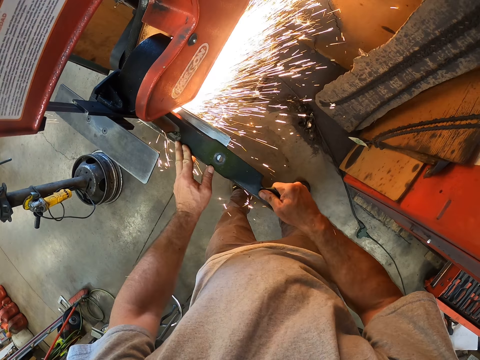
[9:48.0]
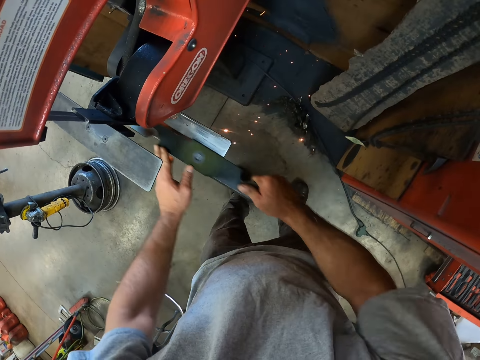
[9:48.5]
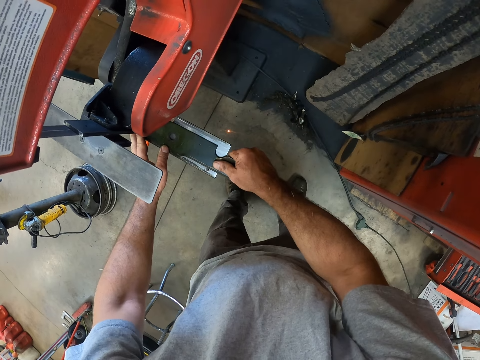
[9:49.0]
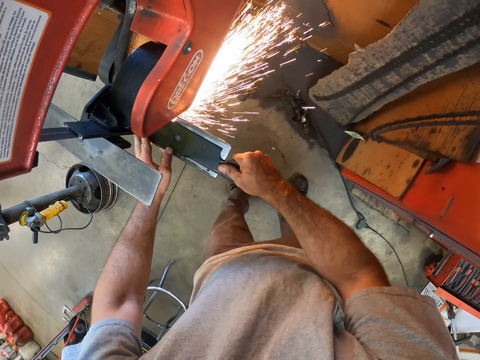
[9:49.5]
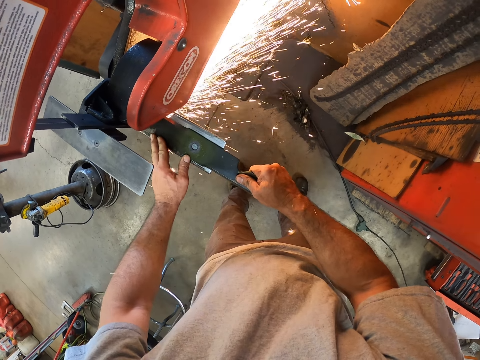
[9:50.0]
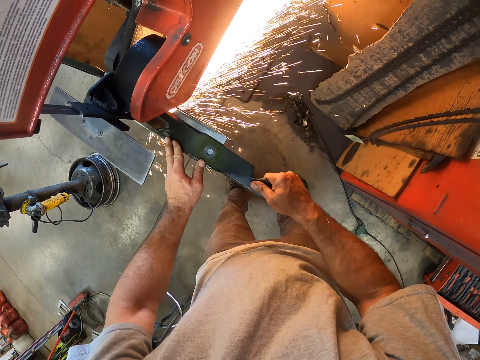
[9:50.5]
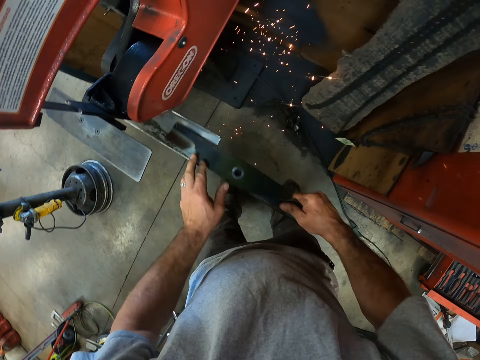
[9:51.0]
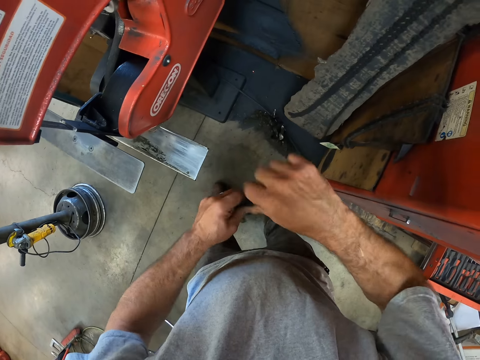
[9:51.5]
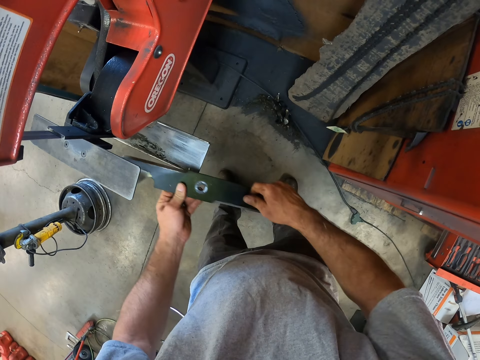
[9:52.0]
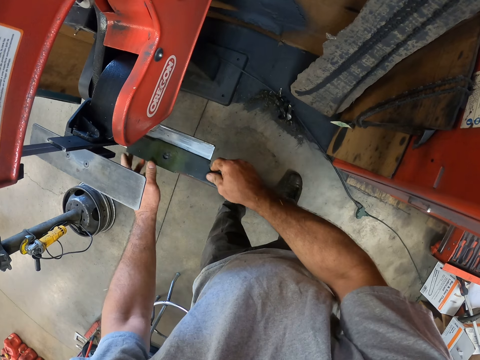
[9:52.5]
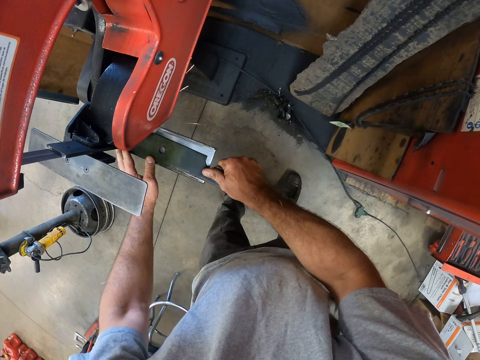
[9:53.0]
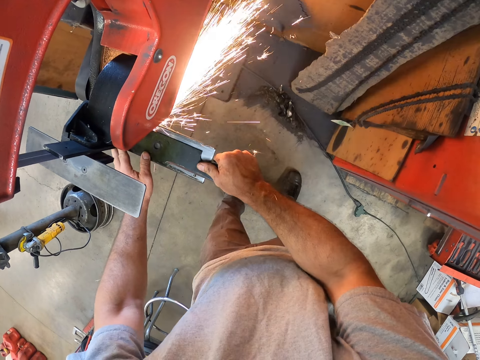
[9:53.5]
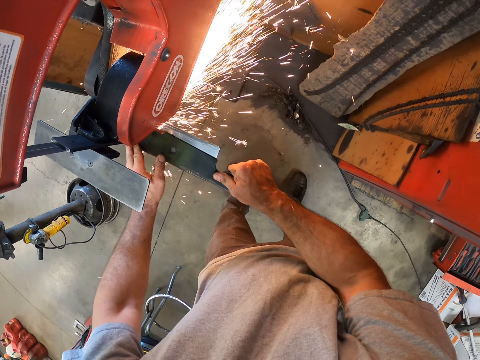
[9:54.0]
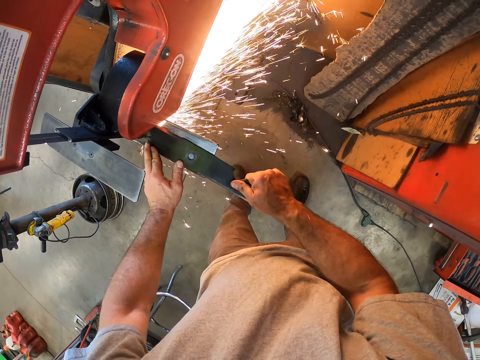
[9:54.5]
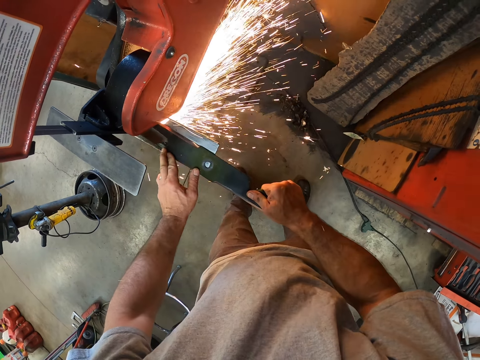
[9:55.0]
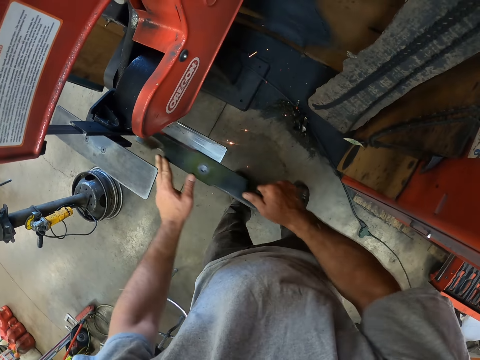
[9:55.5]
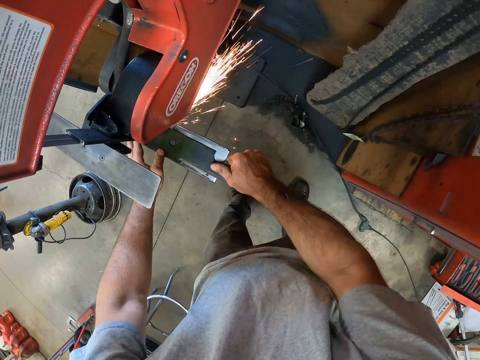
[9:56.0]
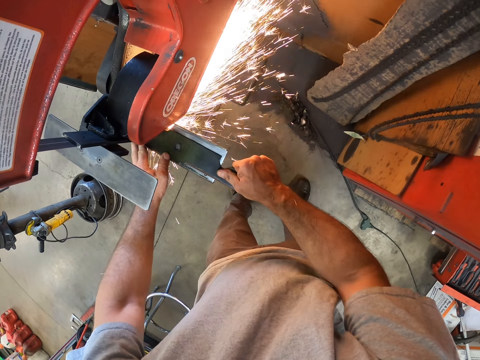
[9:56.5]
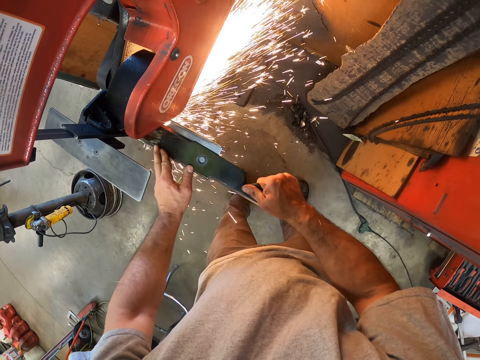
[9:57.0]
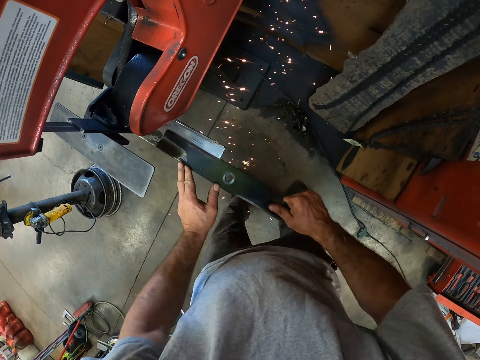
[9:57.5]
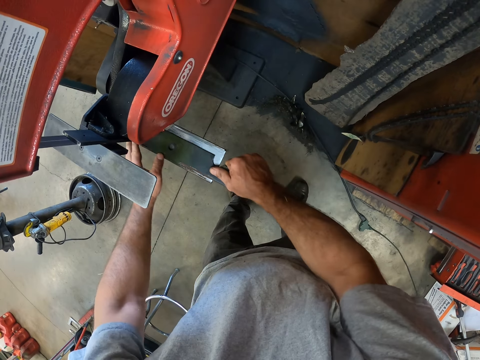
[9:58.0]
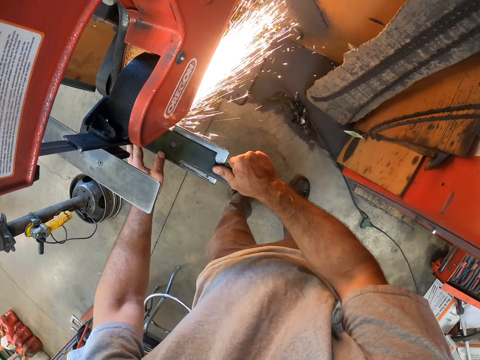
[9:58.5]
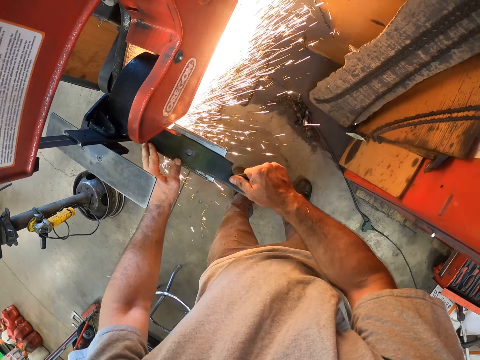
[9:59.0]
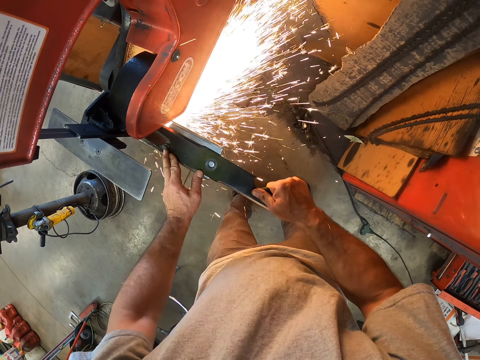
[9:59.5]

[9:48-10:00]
The camera wearer turns the knife or metal upside down. They sharpen the knife in the coarse slot of the sharpening machine. They put the metal into the machine.

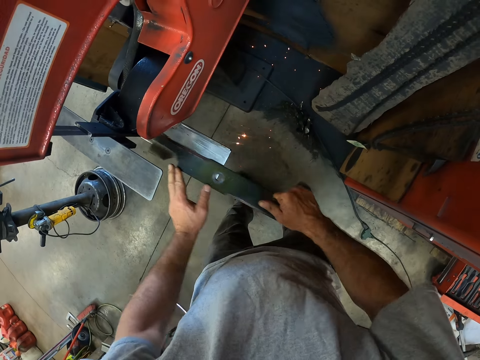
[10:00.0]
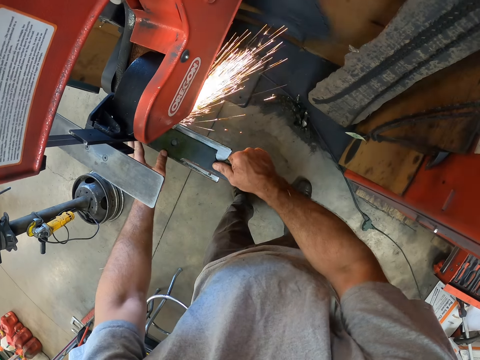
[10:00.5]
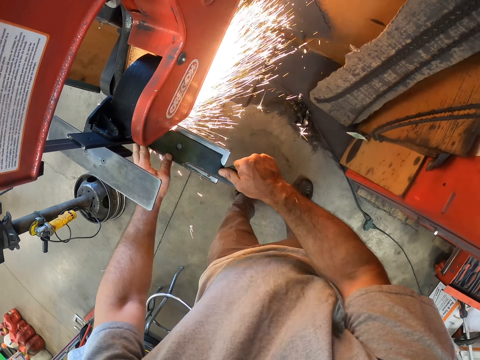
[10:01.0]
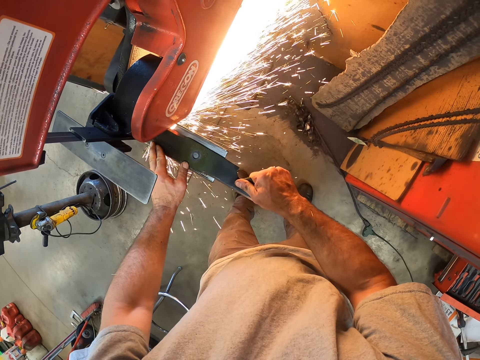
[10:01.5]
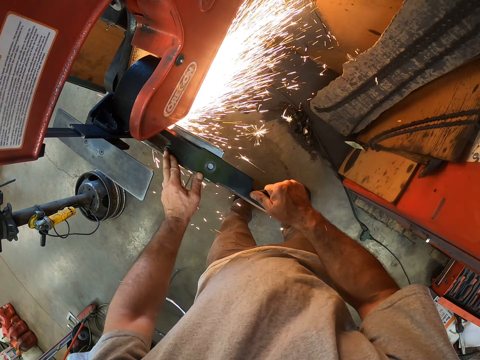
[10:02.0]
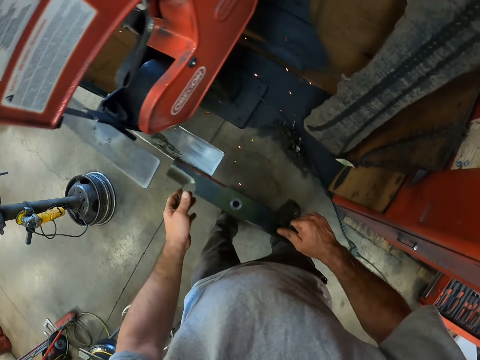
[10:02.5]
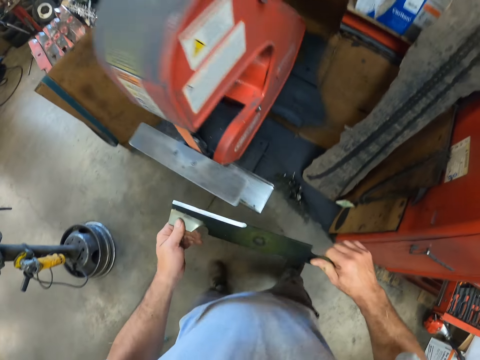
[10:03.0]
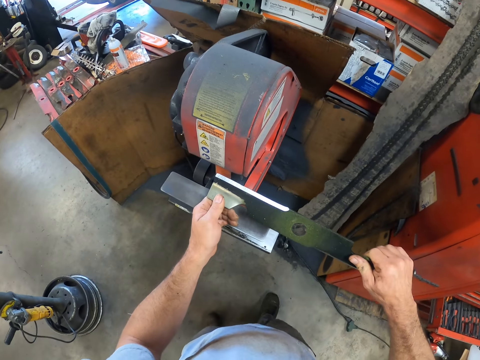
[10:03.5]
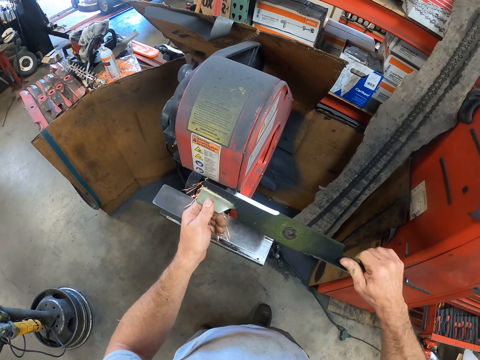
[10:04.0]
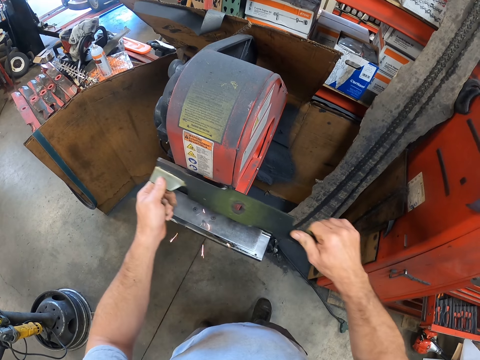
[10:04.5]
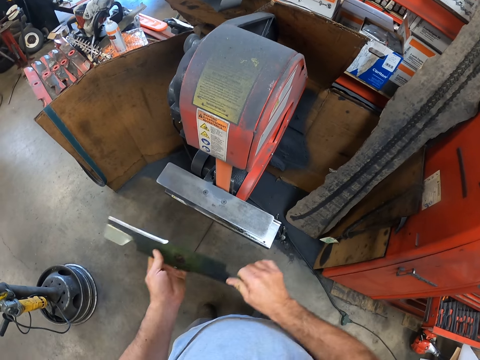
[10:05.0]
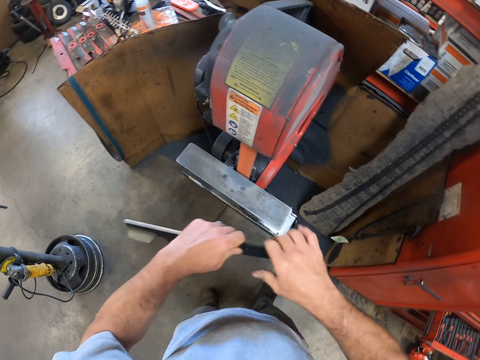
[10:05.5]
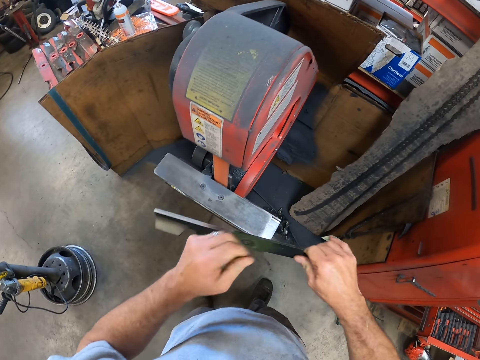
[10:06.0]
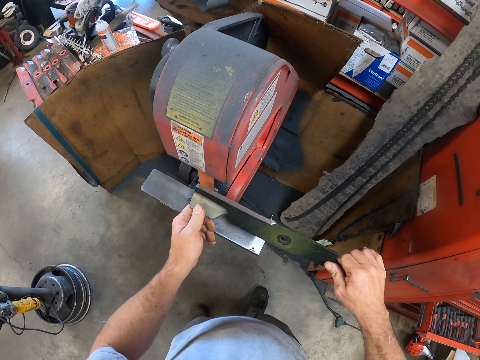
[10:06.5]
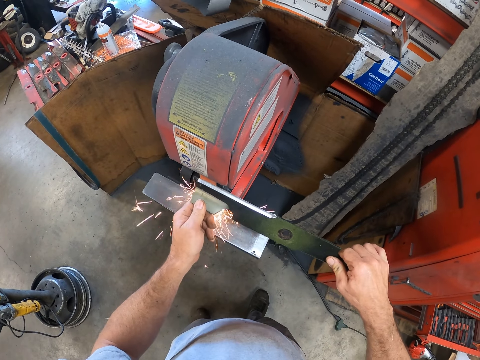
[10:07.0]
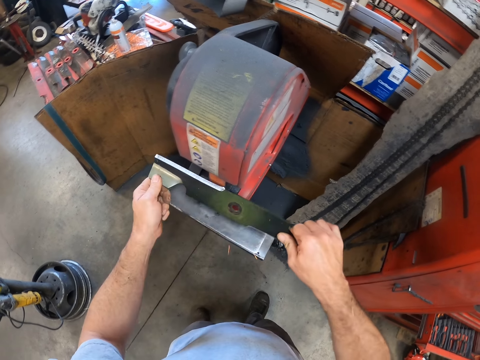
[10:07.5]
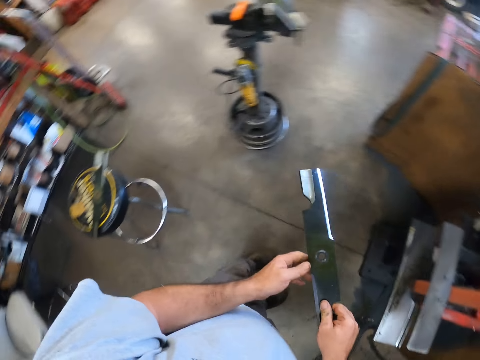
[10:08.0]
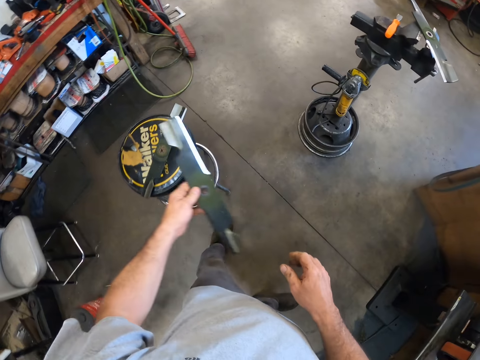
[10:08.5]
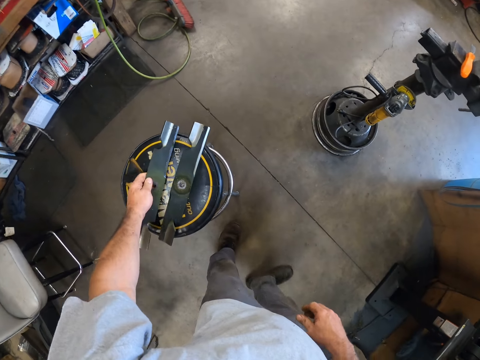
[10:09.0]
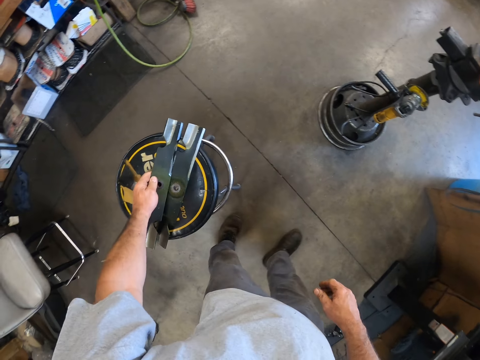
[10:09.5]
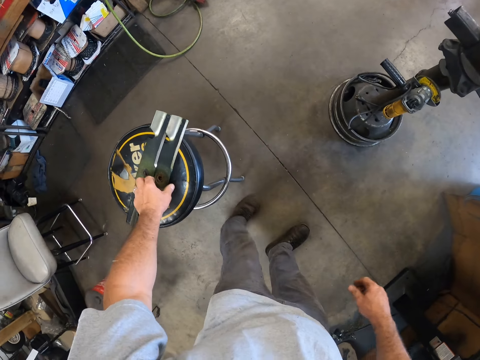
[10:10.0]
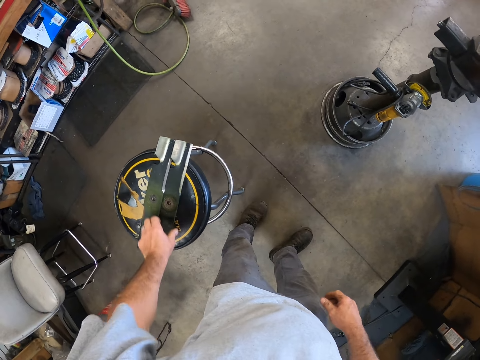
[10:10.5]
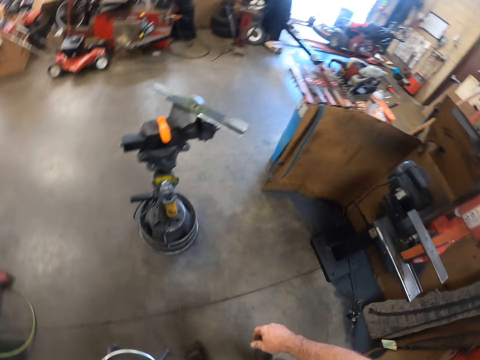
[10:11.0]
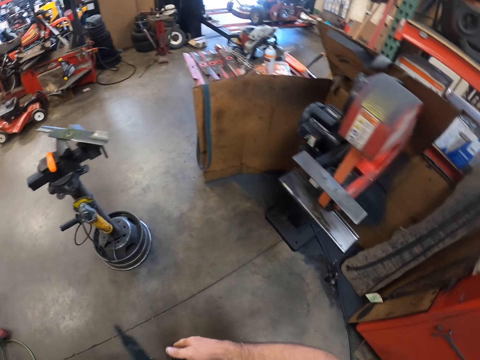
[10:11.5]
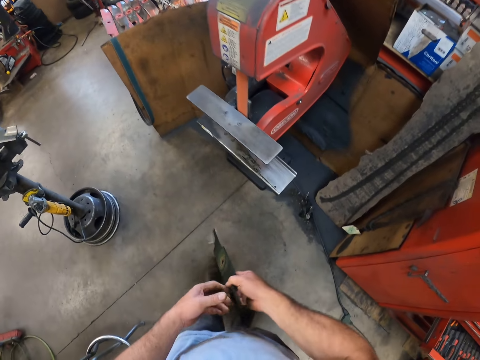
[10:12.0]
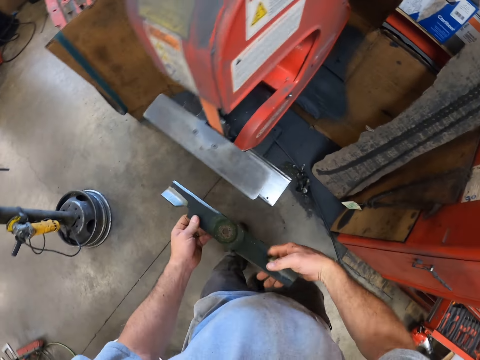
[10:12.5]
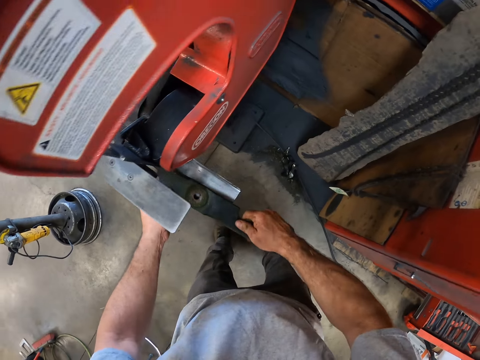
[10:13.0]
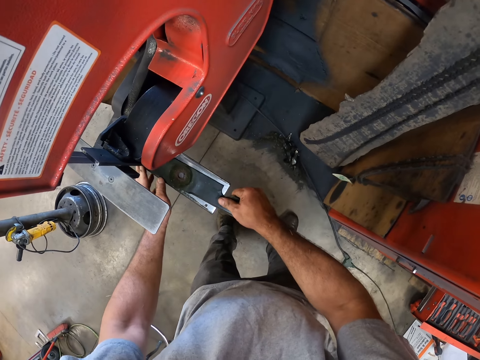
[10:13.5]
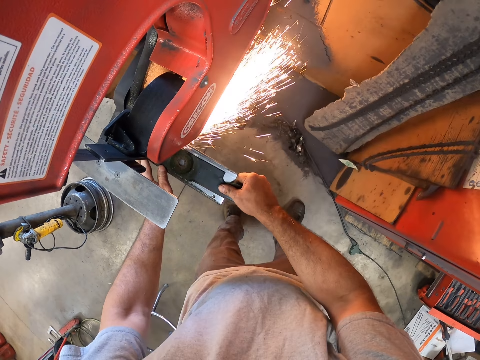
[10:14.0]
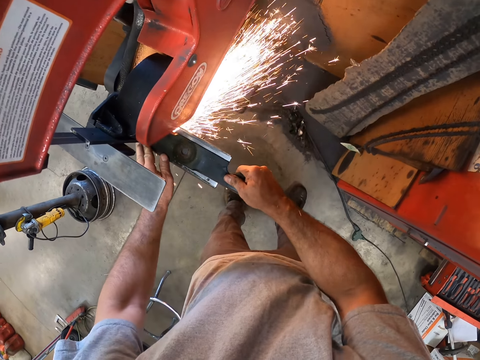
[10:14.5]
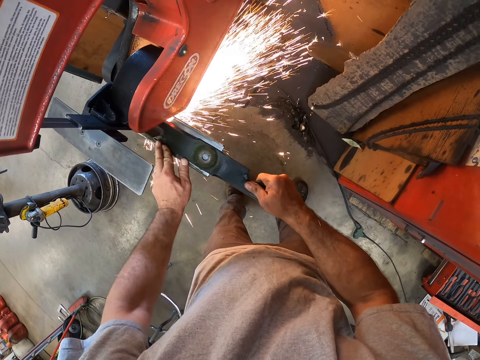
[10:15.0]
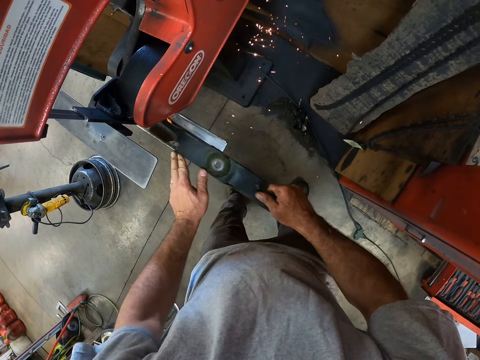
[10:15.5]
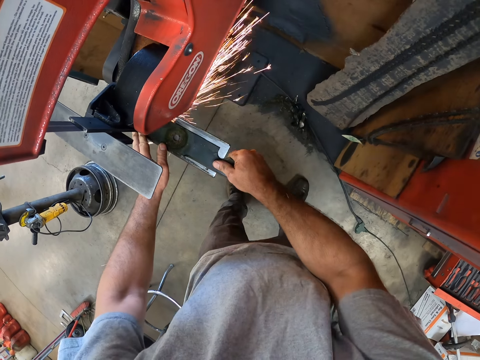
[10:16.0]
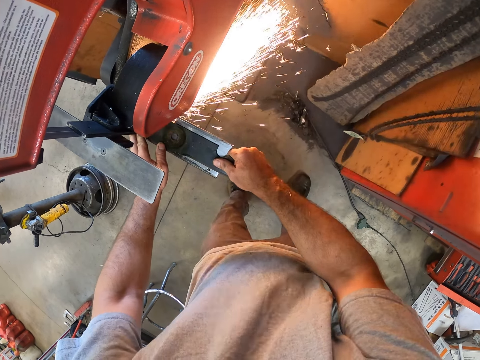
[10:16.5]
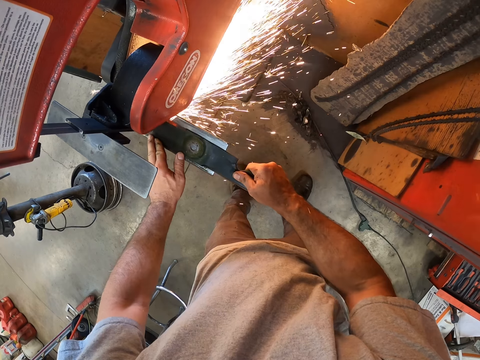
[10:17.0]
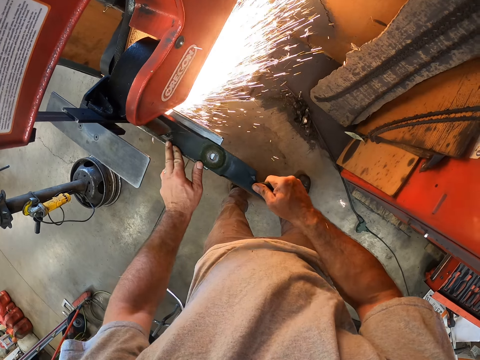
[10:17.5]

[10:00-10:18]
The camera wearer moves the knife or metal up. They sharpen the knife in the fine slot of the sharpening machine. They turn the knife upside down. They sharpen the knife in the fine slot of the sharpening machine. They place the knife on top of the stool. They take up another knife from the top of the stool. They put the metal into the machine. They sharpen the knife in the coarse slot of the sharpening machine.
